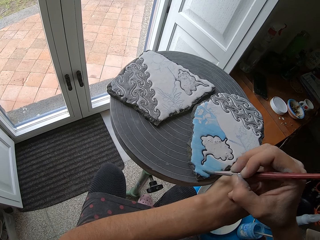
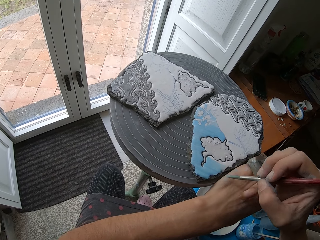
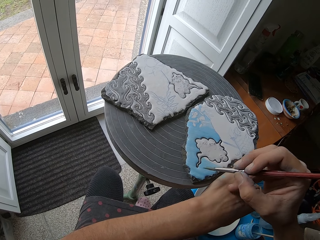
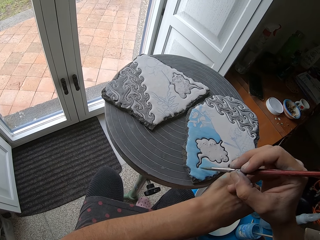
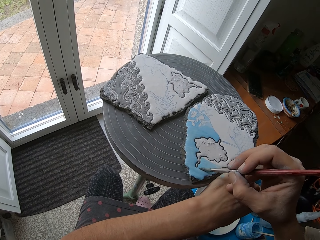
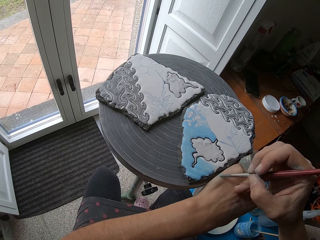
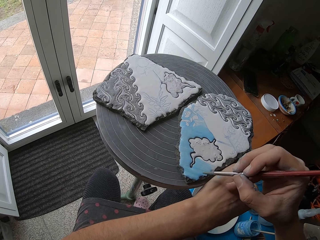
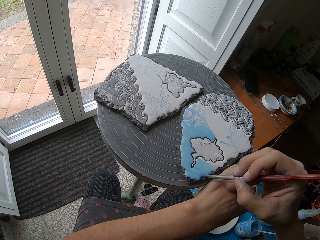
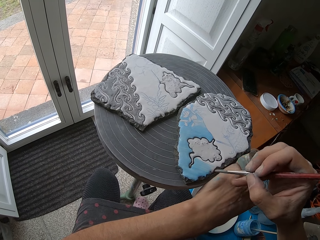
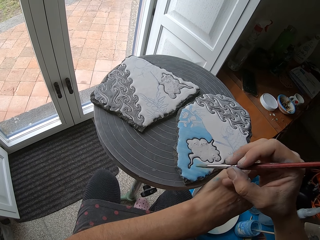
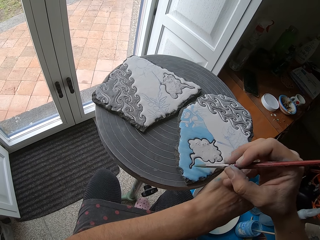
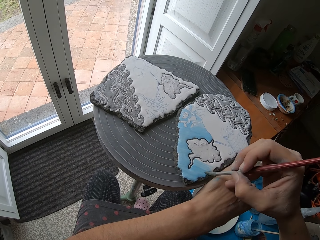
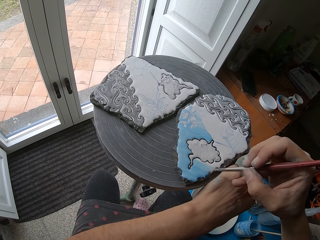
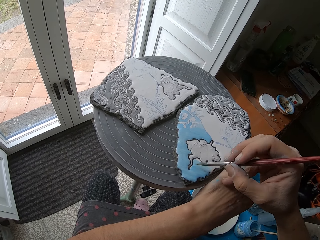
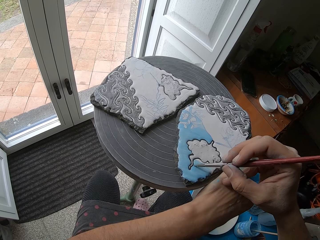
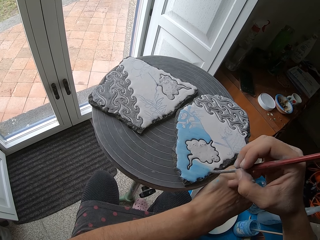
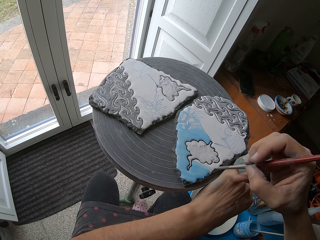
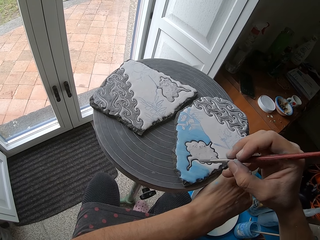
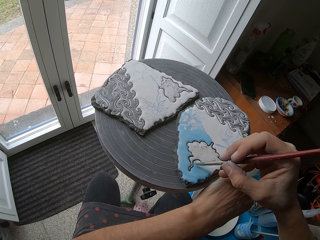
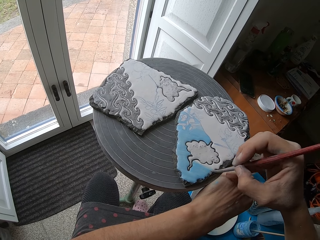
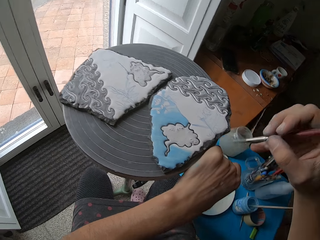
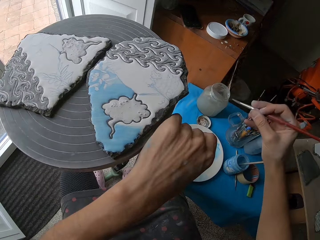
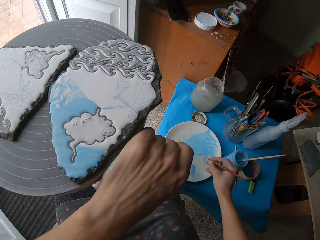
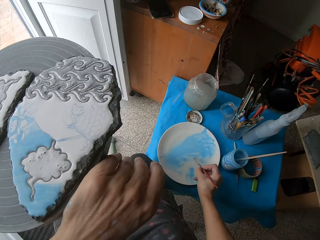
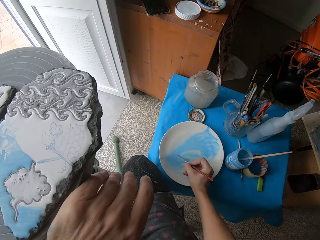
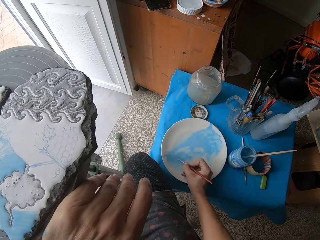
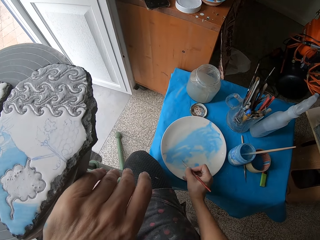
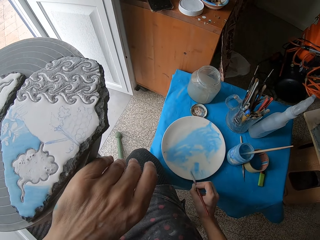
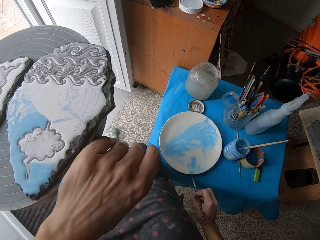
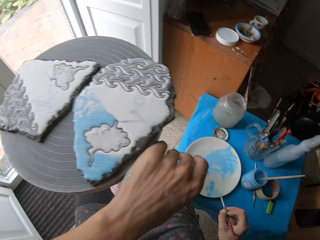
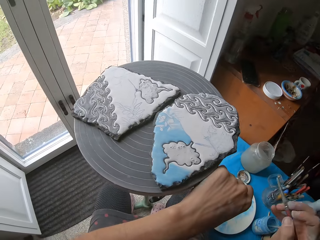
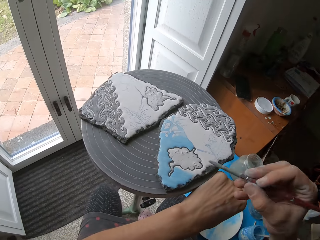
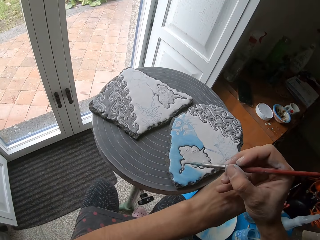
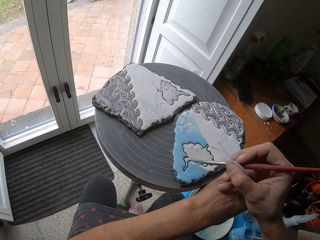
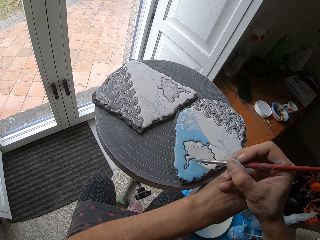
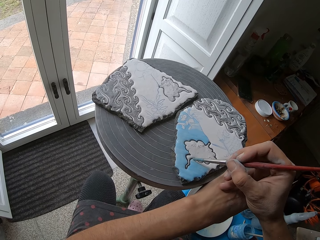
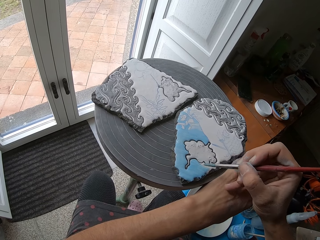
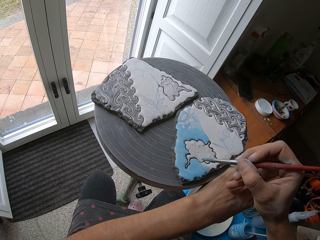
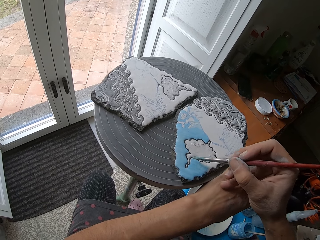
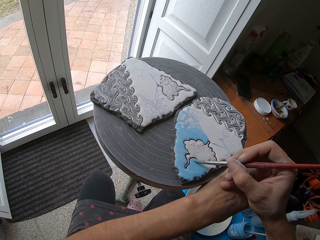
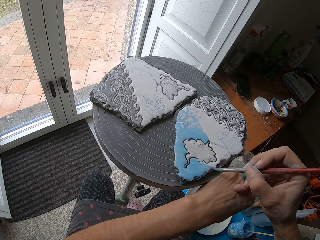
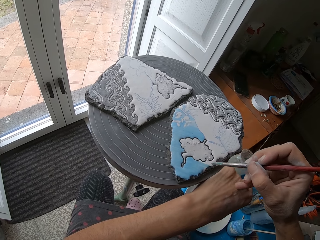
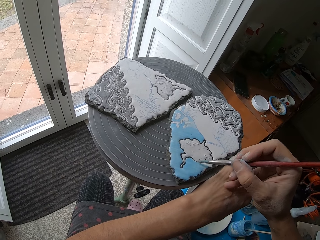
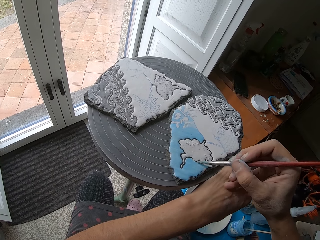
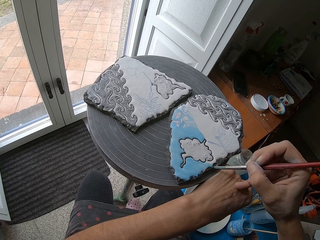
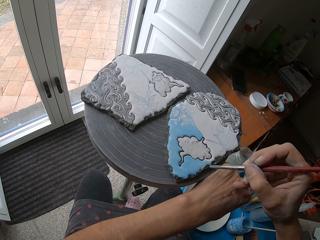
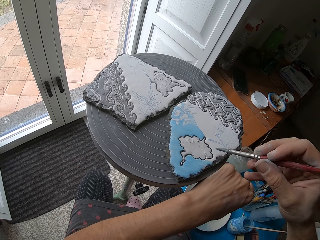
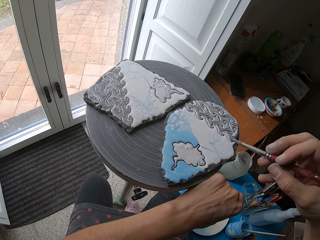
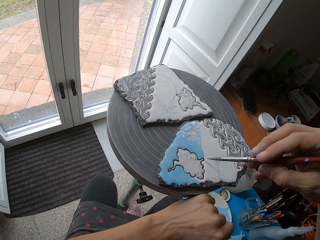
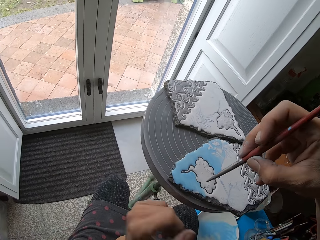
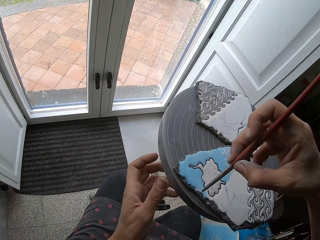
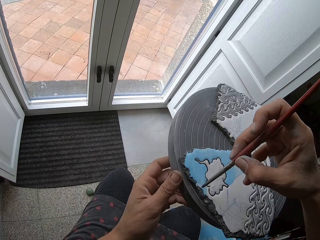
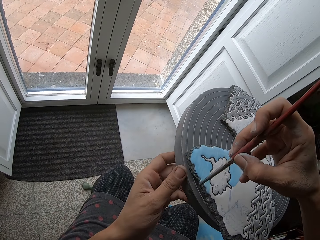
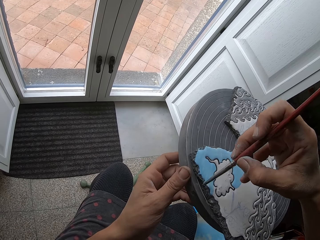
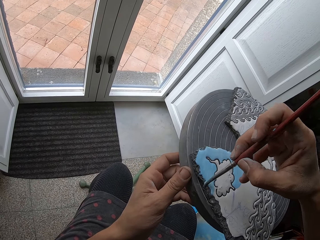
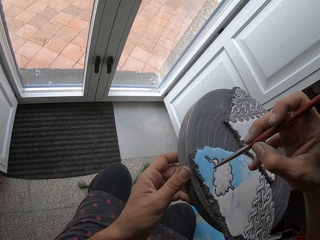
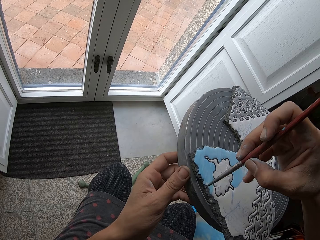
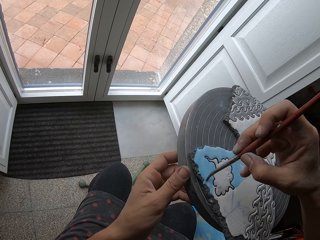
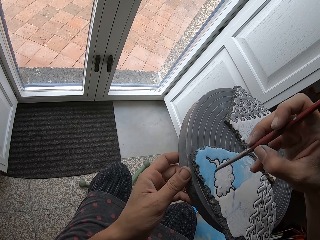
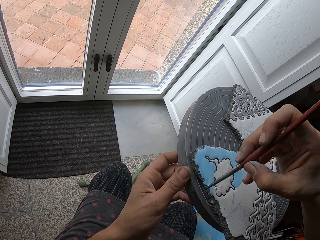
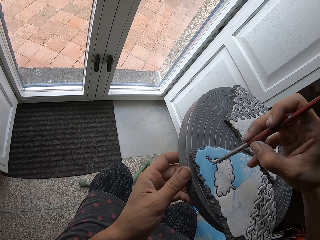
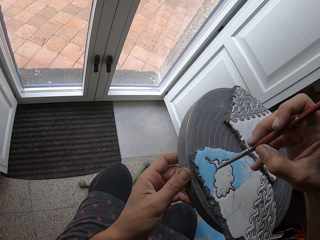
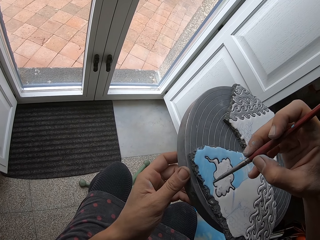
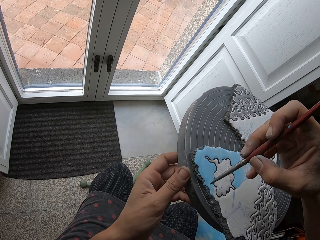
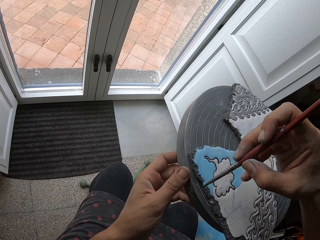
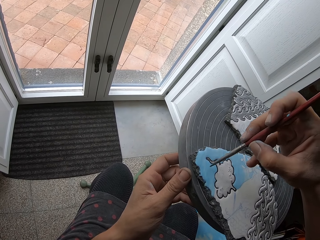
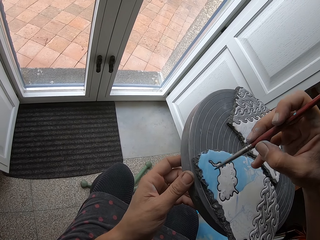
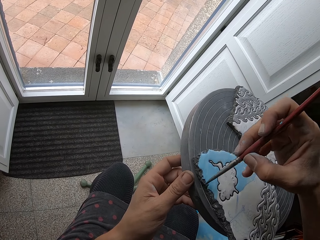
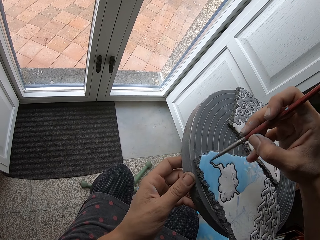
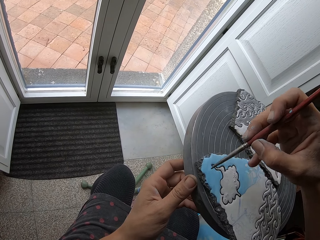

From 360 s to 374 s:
The camera wearer rubs the paint brush in her right hand on the blue color on the plate on the table. She wipes the paint brush in her right hand on the plate on the table. She paints the ceramic ornament on the potter's wheel with the paint brush in her right hand. She spins the potter's wheel with her left hand. She holds the potter's wheel with her left hand. She paints the ceramic ornament on the potter's wheel with the paint brush in her right hand.

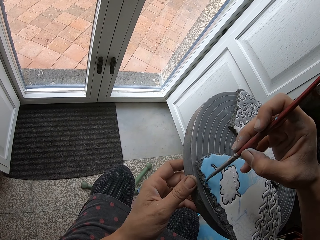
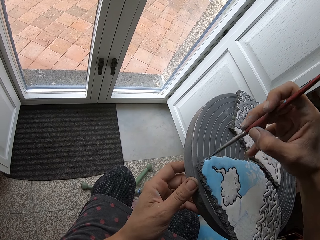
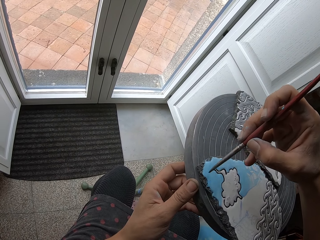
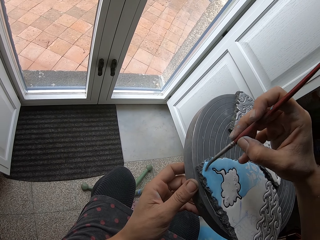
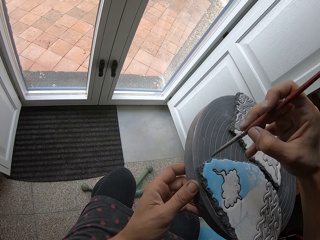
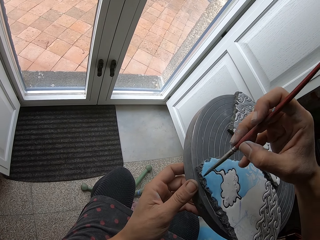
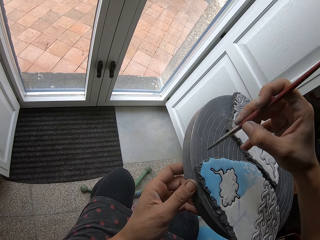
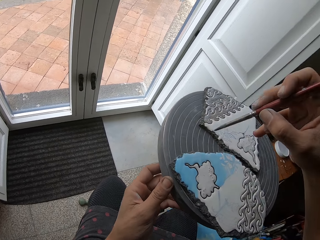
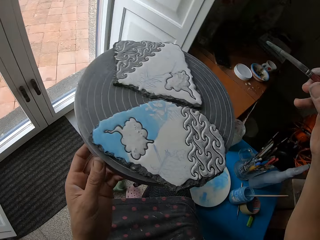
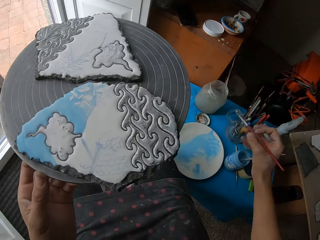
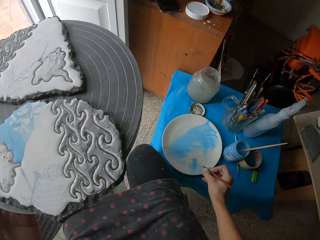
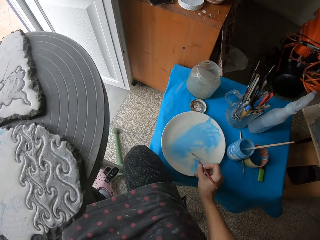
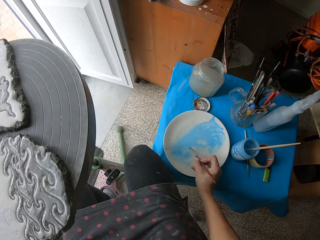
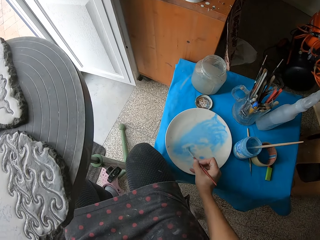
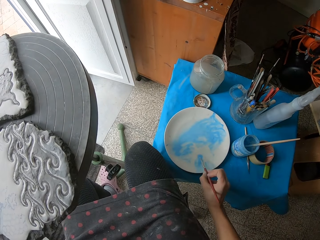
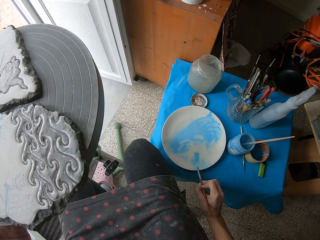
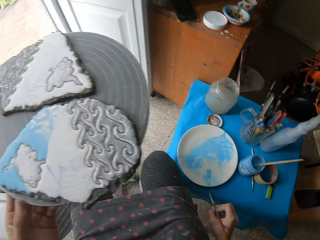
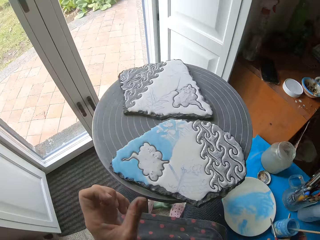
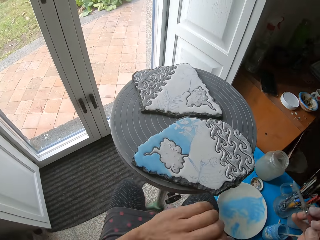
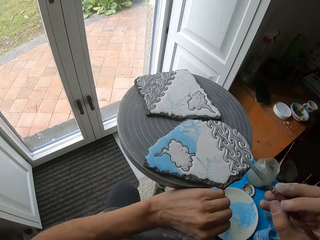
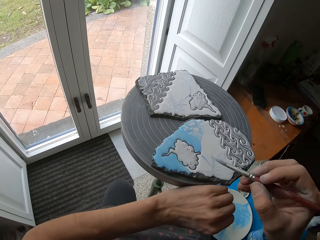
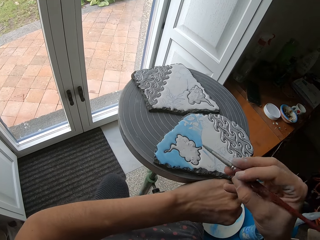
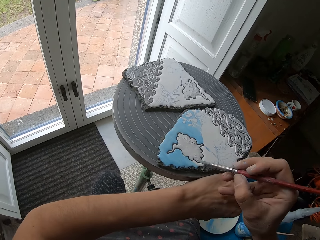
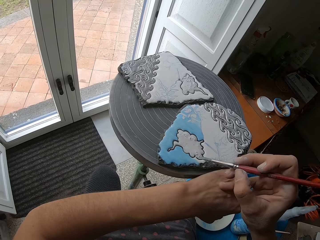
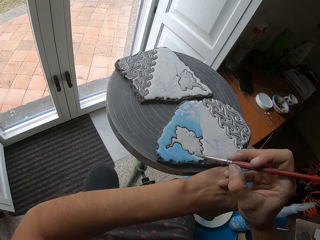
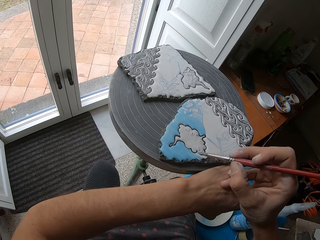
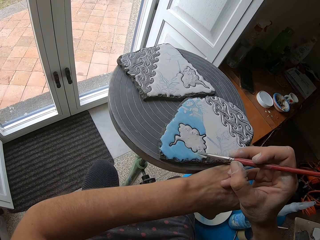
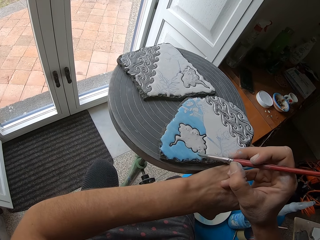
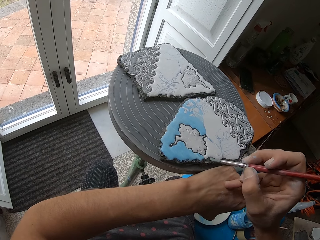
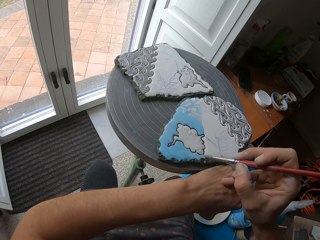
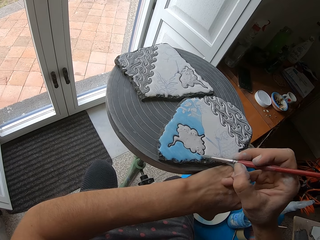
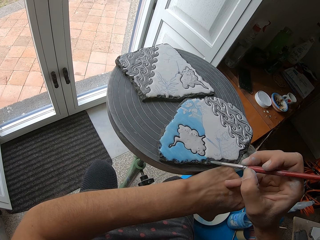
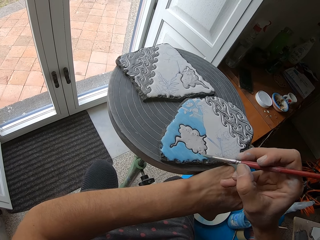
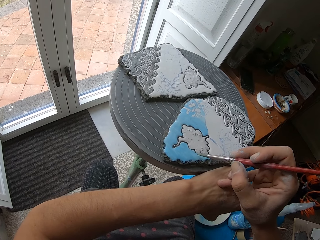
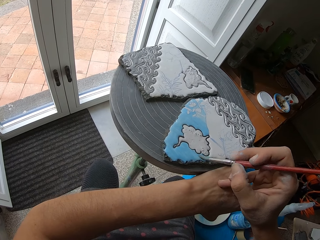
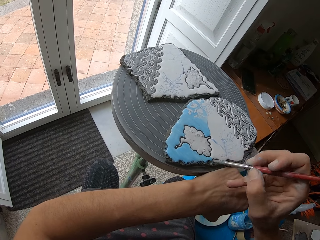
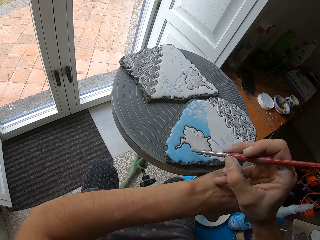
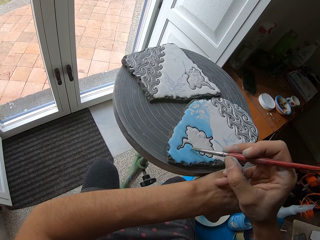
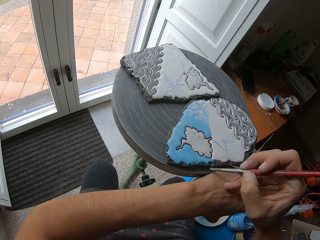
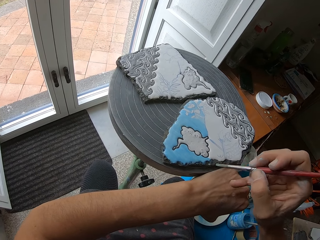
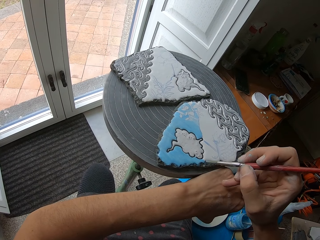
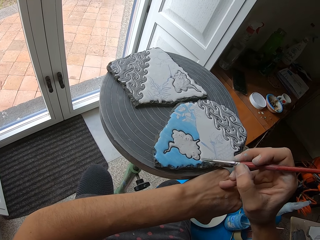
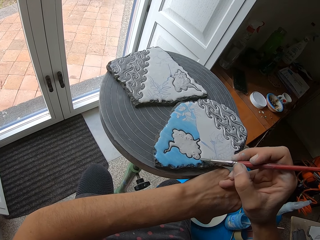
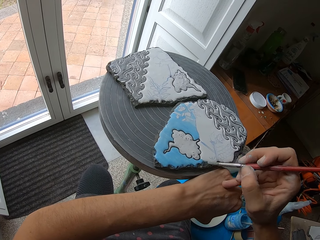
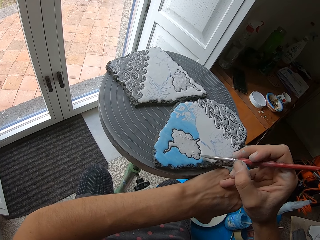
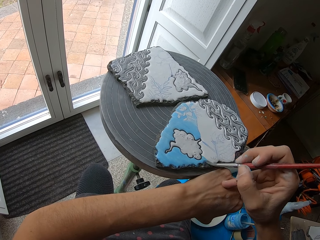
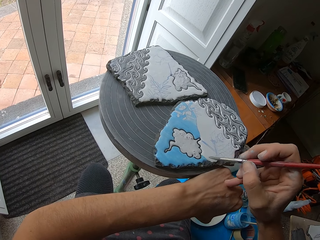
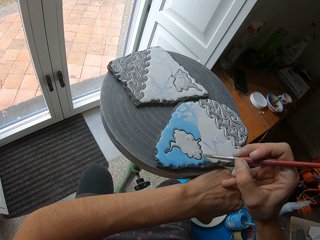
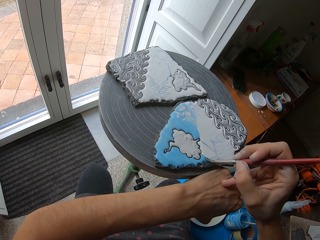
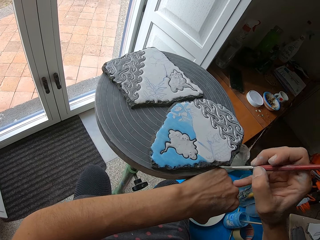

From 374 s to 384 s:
The camera wearer rubs the paint brush in her right hand on the blue color on the plate on the table. She wipes the paint brush in her right hand on the plate on the table. She removes her left hand from the potter's wheel. She holds the potter's wheel with her left hand. She paints the ceramic ornament on the potter's wheel with the paint brush in her right hand.
